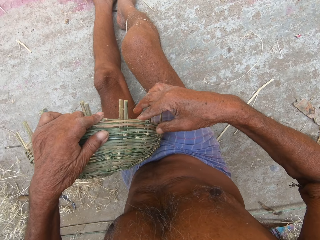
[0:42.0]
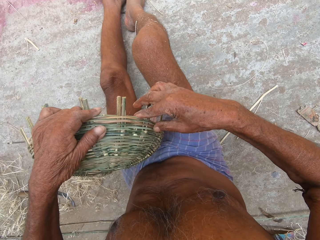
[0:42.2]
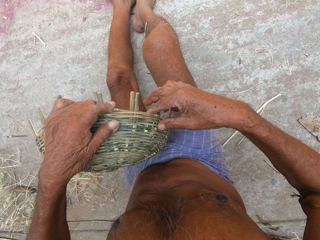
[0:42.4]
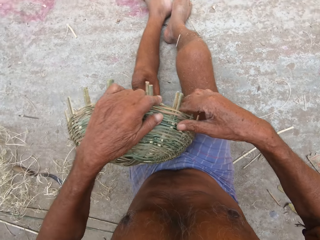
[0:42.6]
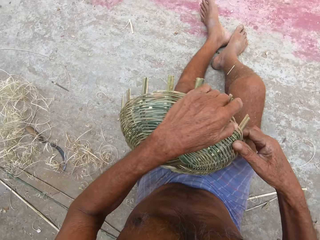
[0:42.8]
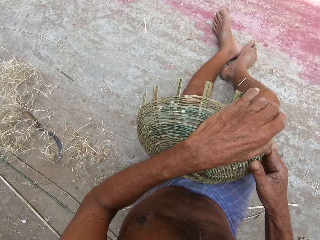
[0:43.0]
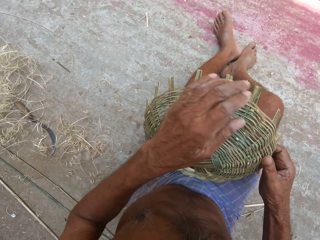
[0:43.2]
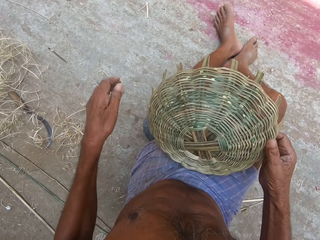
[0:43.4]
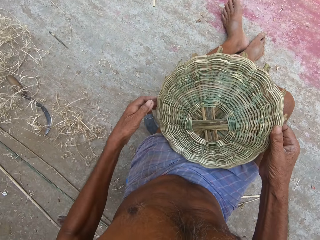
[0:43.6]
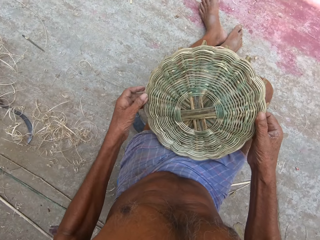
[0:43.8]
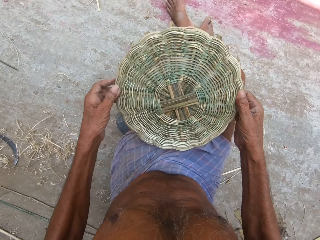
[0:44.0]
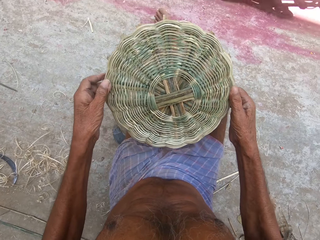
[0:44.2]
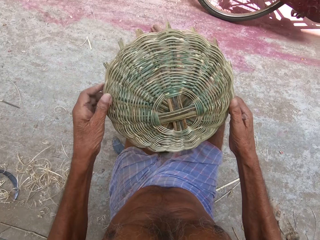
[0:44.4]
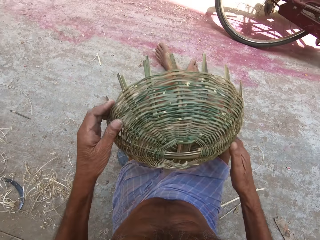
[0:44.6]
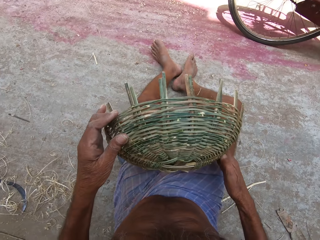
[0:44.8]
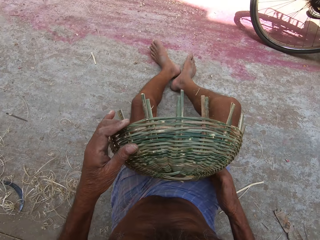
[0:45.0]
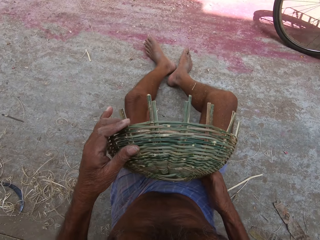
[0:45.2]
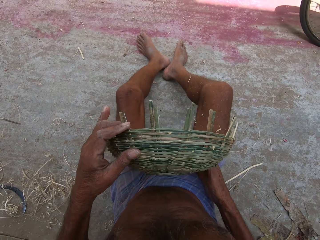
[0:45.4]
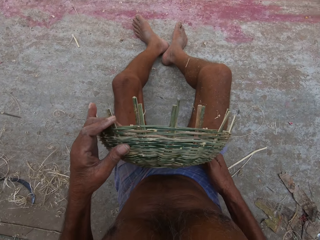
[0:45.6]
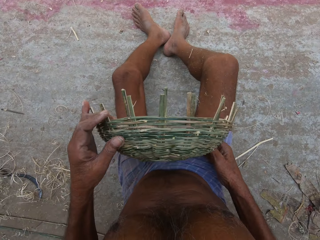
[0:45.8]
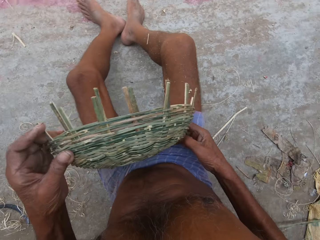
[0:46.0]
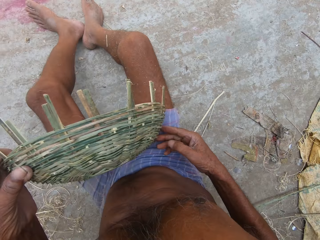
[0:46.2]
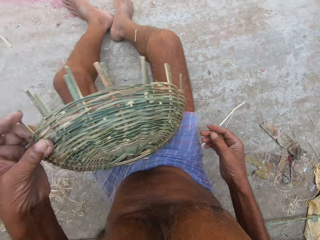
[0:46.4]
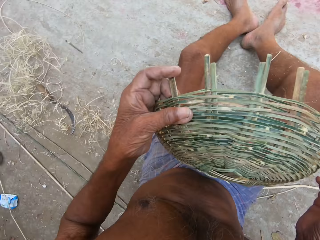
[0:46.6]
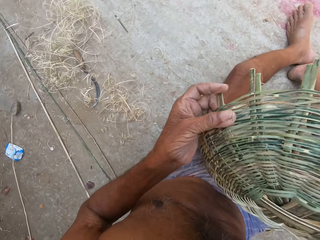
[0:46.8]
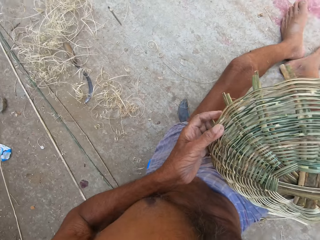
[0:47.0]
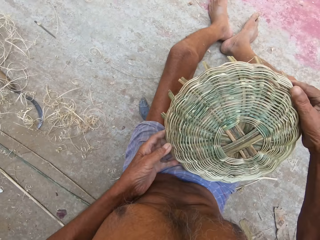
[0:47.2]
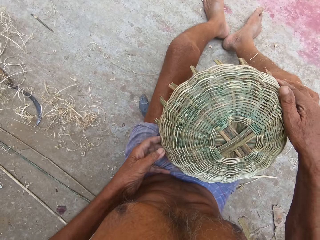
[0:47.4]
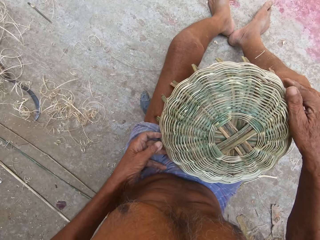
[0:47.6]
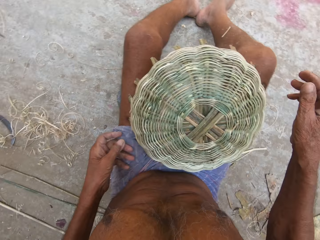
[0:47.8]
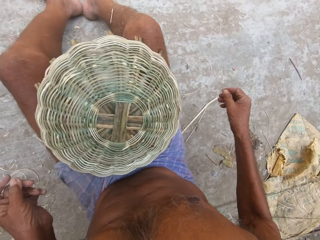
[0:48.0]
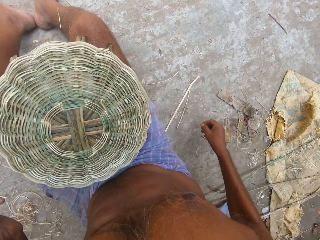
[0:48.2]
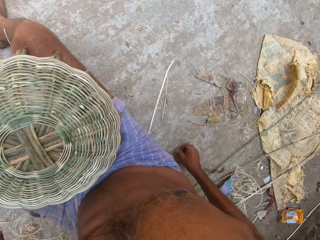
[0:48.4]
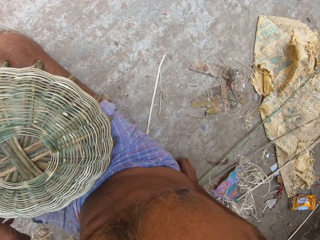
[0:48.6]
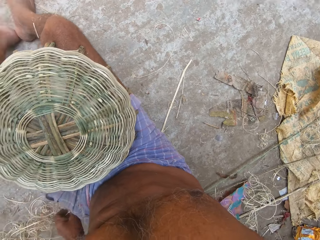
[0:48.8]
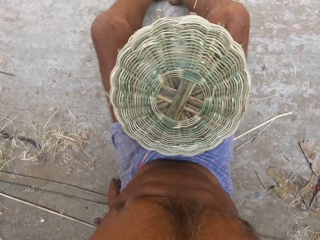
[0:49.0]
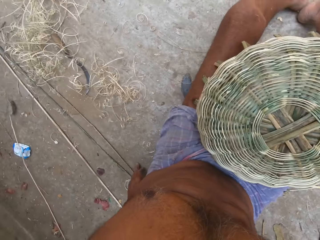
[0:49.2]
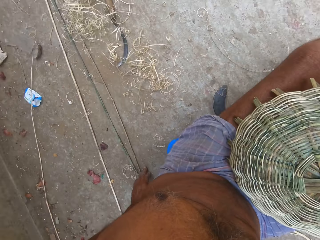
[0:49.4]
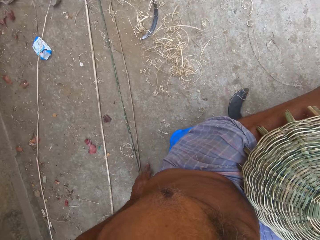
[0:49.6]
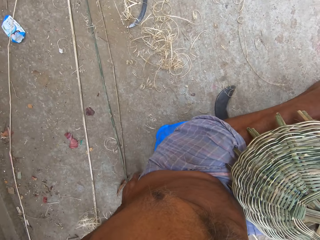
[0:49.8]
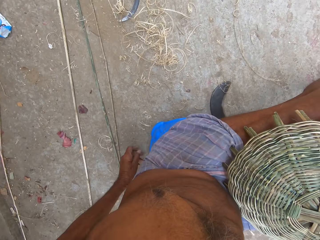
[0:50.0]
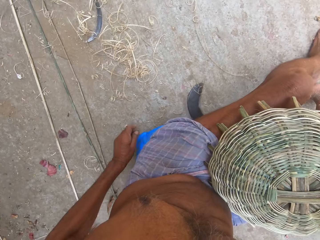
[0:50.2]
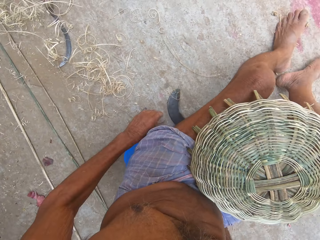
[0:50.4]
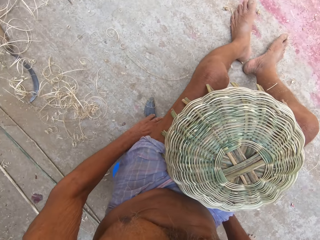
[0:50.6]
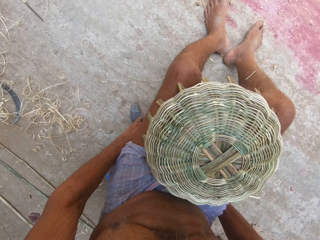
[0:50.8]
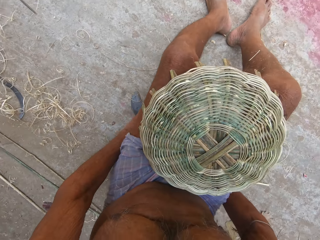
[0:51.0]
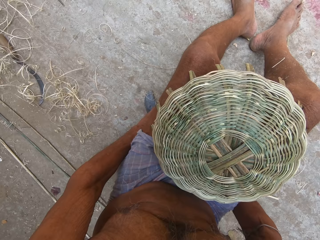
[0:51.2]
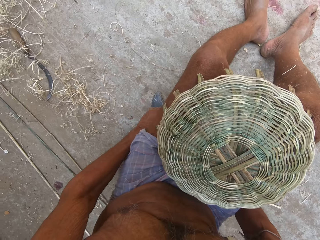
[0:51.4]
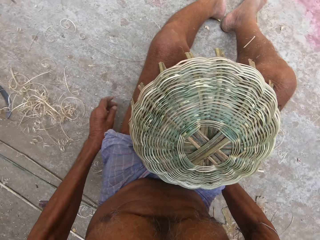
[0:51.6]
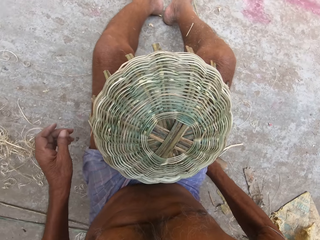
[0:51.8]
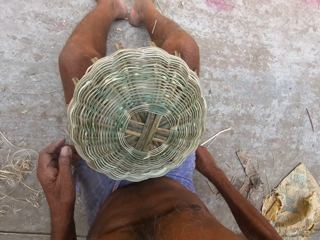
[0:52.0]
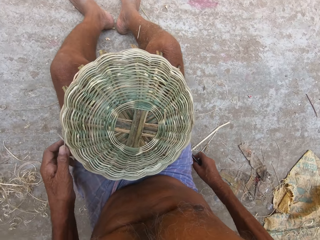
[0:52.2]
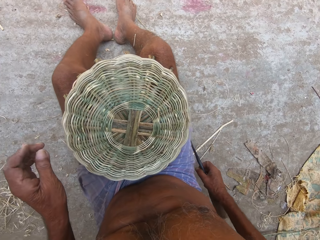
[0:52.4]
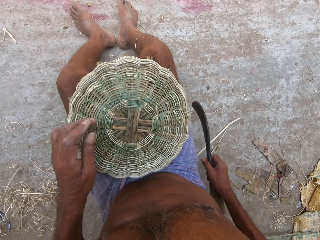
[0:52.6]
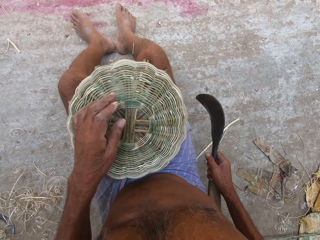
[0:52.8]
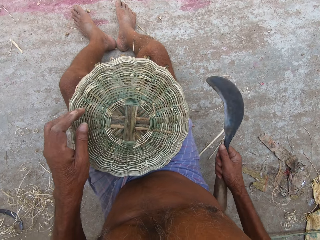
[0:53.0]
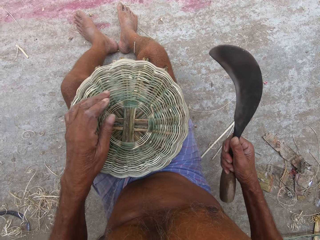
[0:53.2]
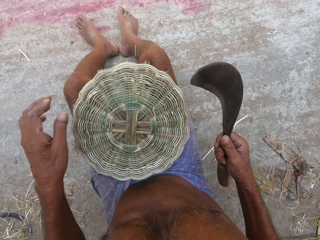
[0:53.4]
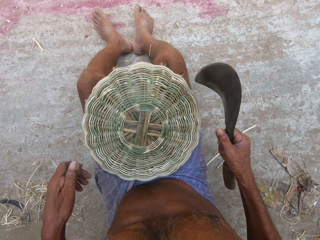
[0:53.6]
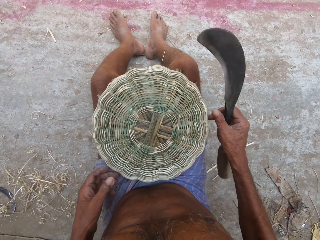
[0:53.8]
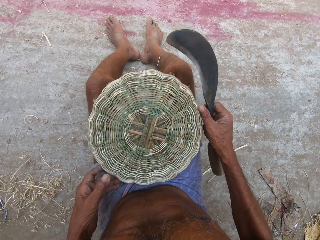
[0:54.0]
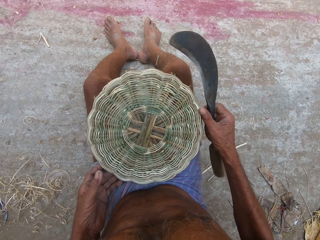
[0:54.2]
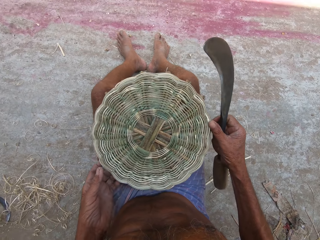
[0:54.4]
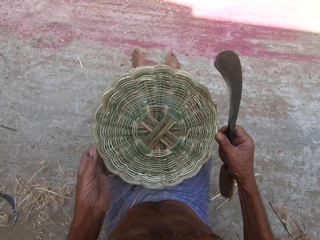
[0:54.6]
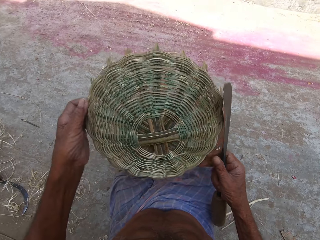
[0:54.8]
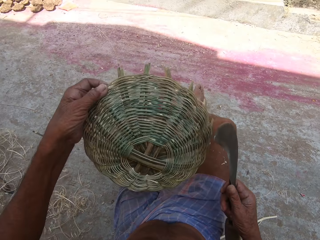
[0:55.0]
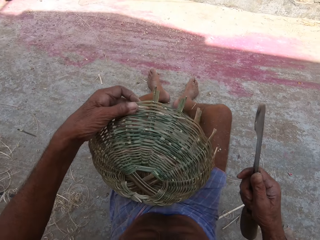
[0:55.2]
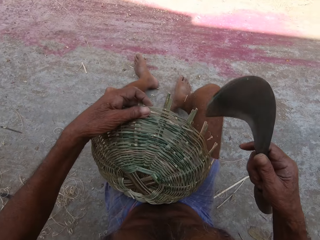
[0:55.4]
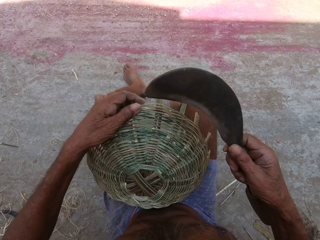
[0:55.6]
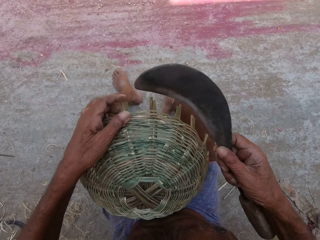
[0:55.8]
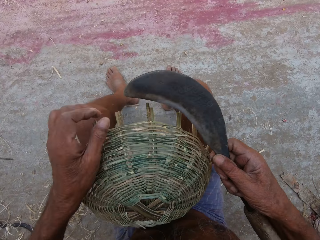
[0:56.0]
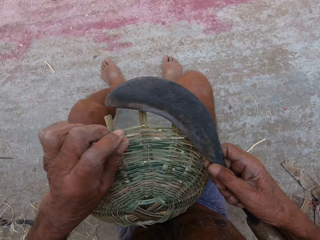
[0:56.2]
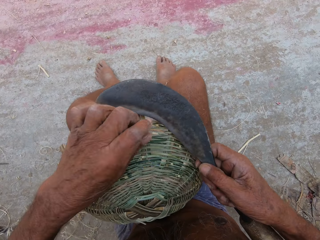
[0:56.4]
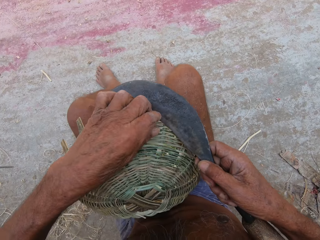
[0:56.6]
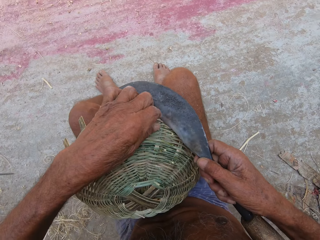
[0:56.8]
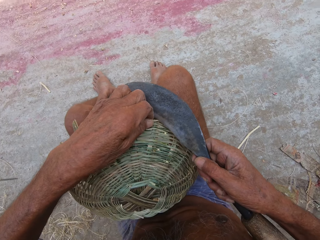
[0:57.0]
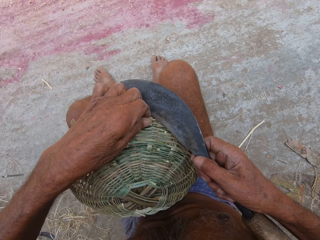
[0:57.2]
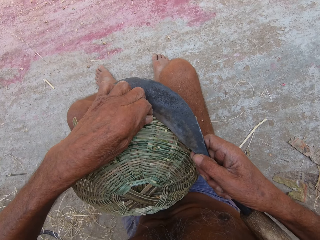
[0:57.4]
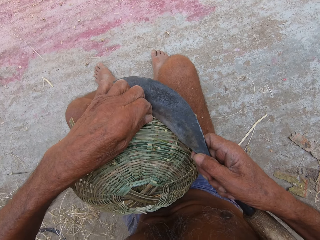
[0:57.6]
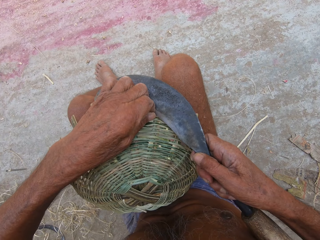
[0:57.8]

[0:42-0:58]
The camera wearer places his left hand on the basket in his right hand. A bicycle rides past the camera wearer. The camera wearer places the basket on his thighs with both hands. He places his left hand on a sickle on the ground. He takes the sickle knife from the ground with his right hand. He lifts the basket from his thighs with both hands. He places the basket on his thighs with his left hand. He pulls a bamboo strip from the basket with his left hand. He cuts the reed with the sickle knife.

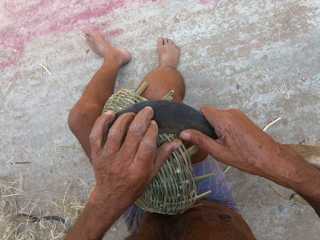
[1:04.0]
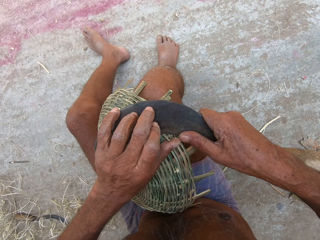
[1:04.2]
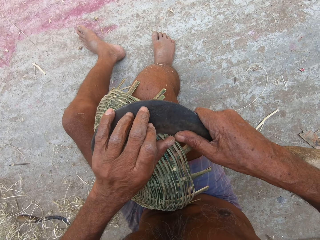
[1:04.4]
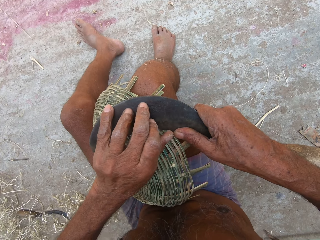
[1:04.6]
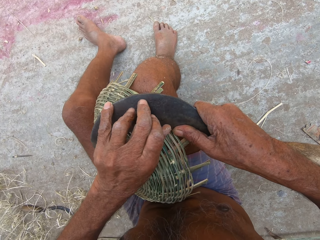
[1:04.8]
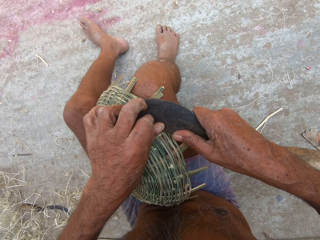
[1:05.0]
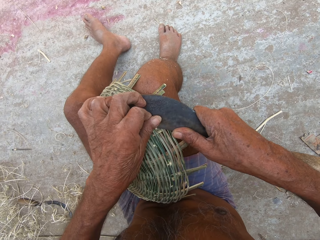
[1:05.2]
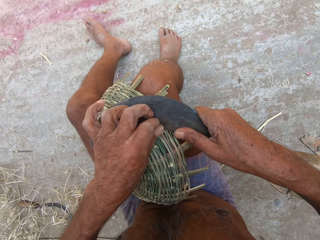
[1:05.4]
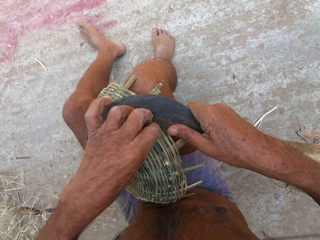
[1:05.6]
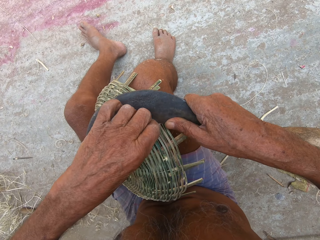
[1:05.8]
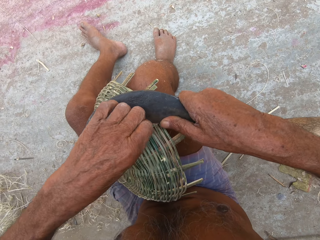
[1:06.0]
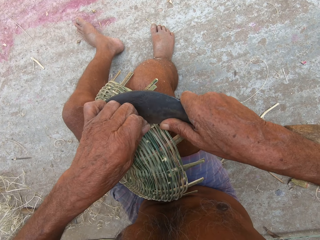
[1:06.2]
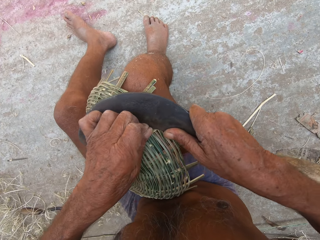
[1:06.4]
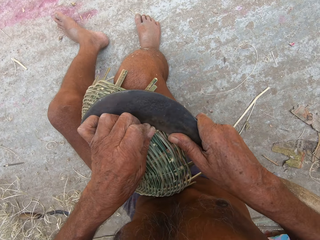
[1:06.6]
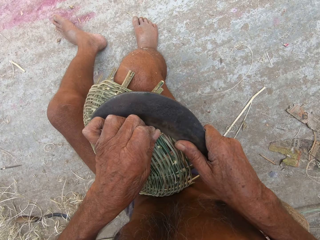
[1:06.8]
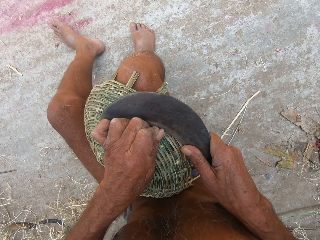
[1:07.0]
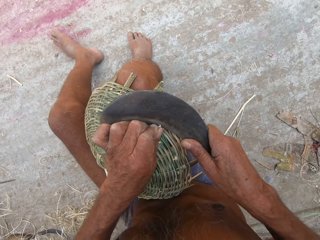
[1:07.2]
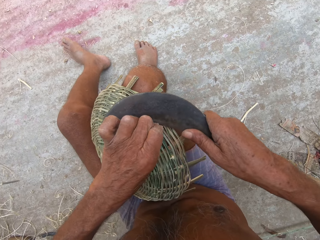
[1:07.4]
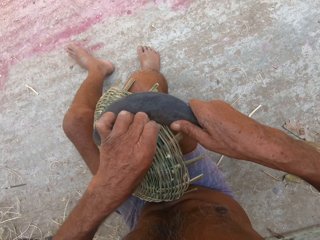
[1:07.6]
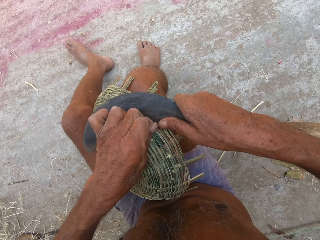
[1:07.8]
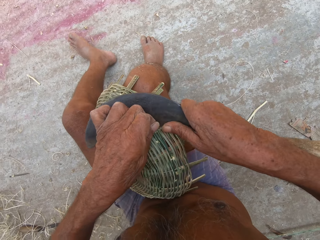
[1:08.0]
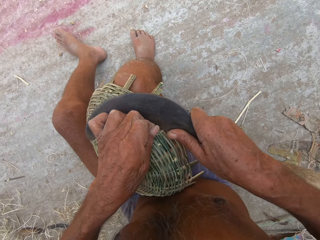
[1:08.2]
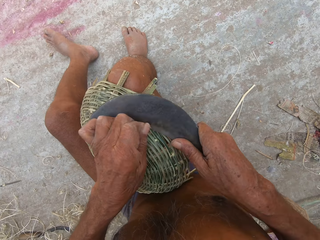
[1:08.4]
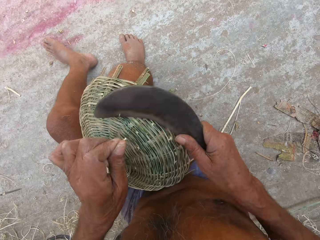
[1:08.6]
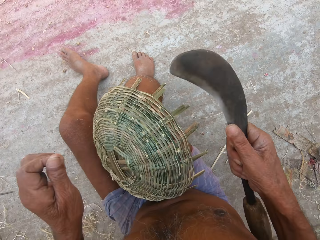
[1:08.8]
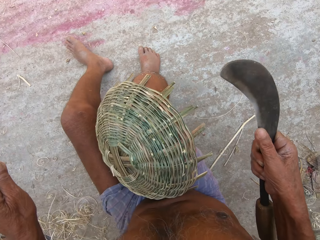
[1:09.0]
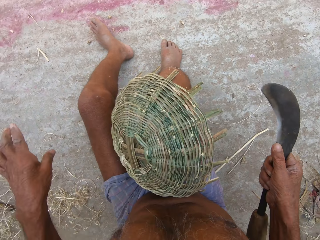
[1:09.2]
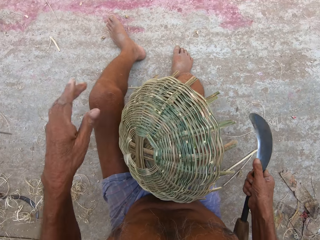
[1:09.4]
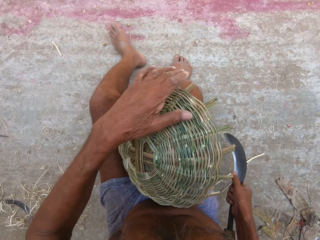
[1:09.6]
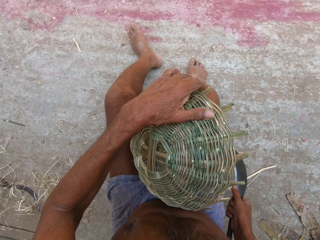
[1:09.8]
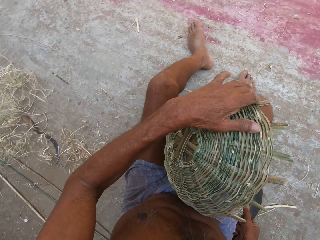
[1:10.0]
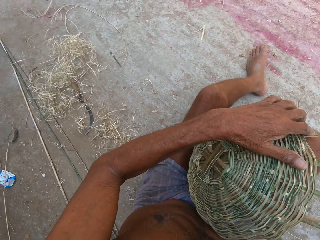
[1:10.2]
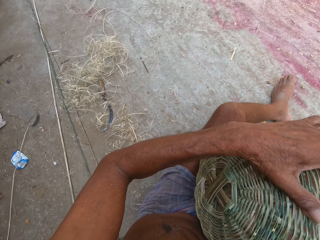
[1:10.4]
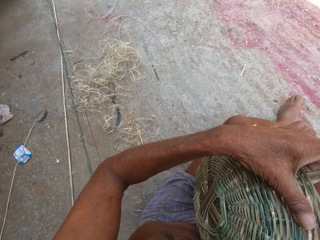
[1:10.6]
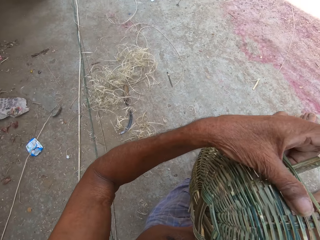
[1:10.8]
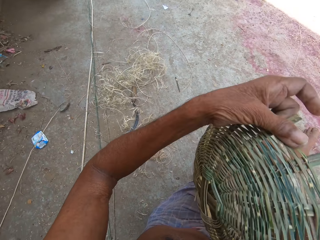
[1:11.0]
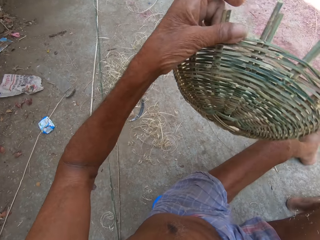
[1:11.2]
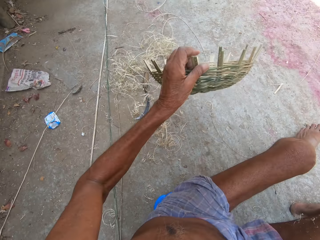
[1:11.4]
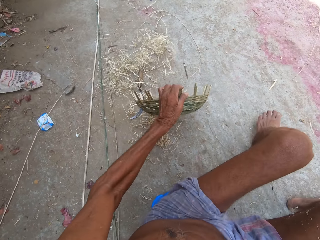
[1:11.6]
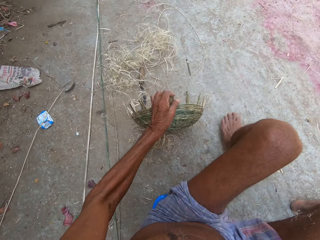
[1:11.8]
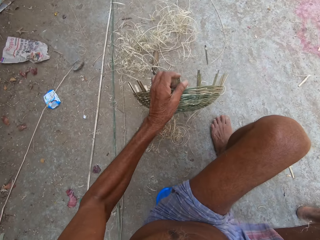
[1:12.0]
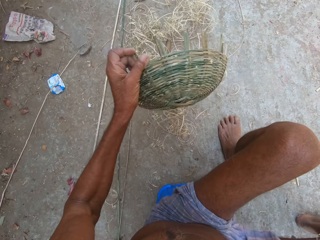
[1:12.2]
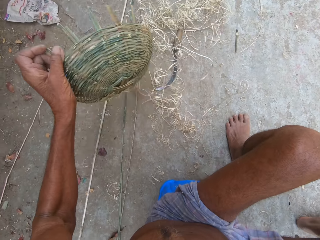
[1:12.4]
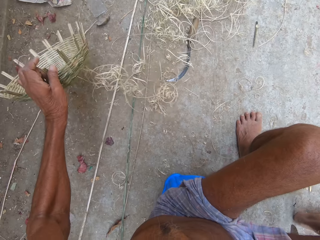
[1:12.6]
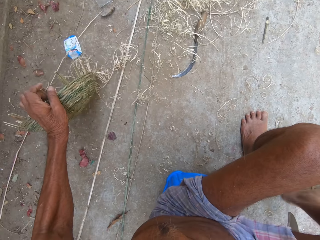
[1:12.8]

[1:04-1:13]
The camera wearer pulls the bamboo strip from the basket on his thighs with his left hand. He cuts the bamboo strip off the basket in his left hand with the sickle in his right hand. He throws the bamboo strip on the ground with his left hand. He places his left hand on the basket on his thighs. He lifts the basket from his thighs with his left hand.
